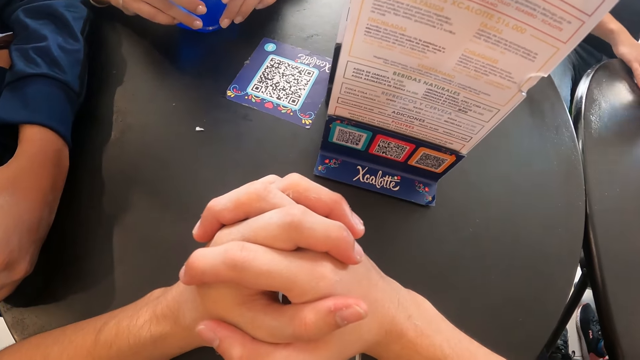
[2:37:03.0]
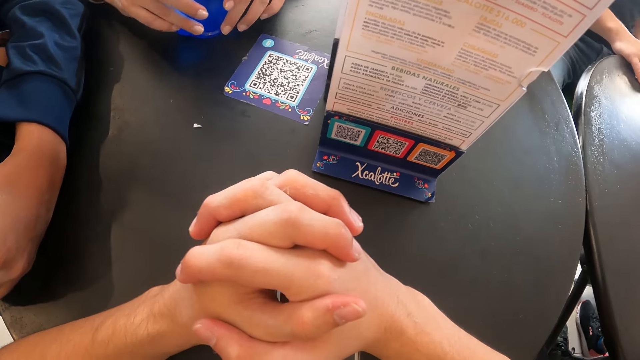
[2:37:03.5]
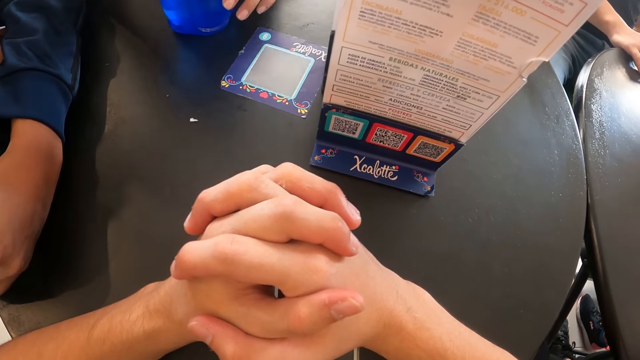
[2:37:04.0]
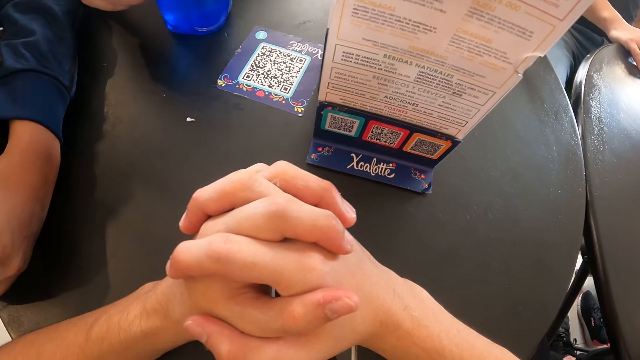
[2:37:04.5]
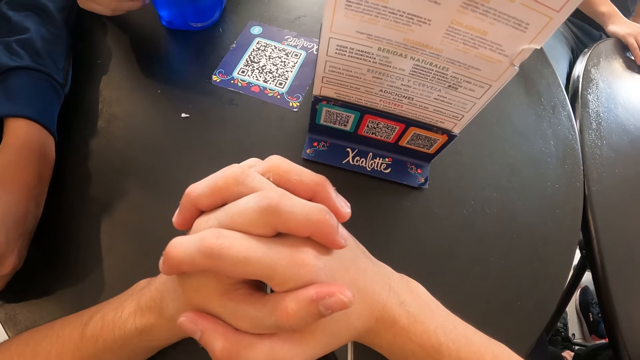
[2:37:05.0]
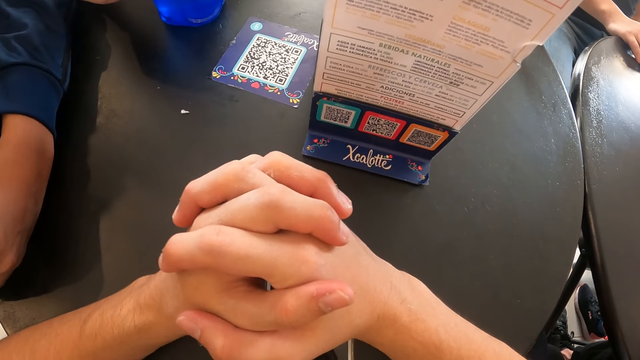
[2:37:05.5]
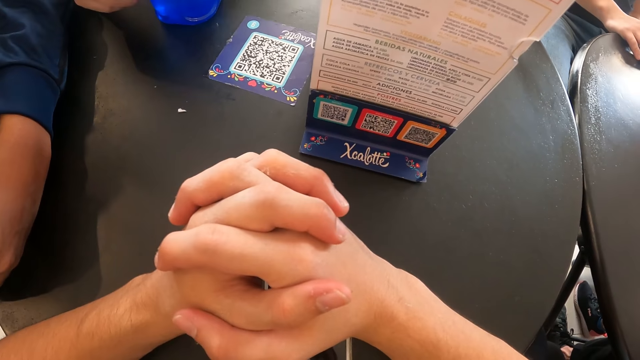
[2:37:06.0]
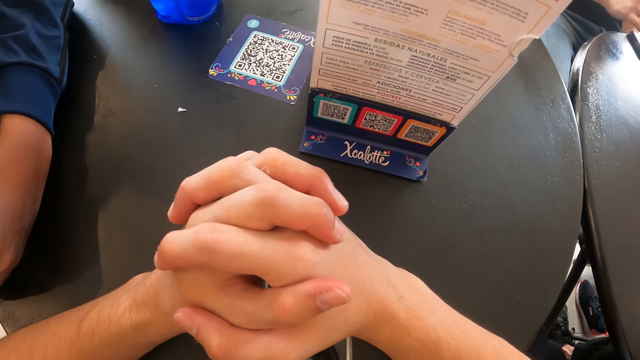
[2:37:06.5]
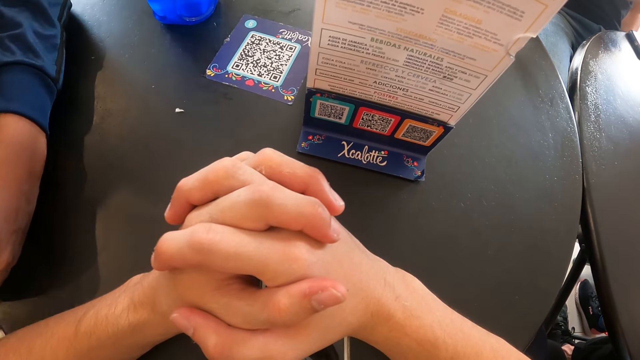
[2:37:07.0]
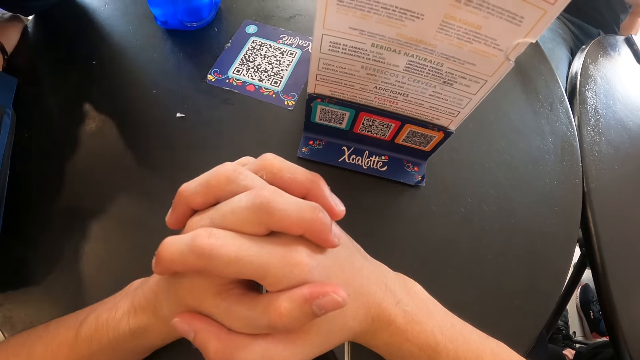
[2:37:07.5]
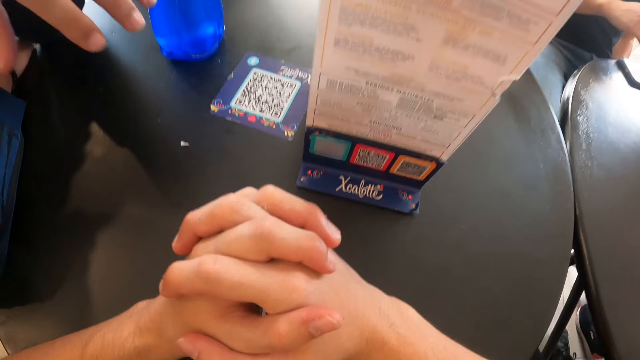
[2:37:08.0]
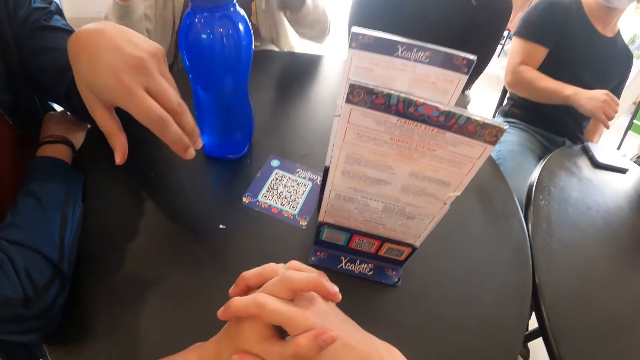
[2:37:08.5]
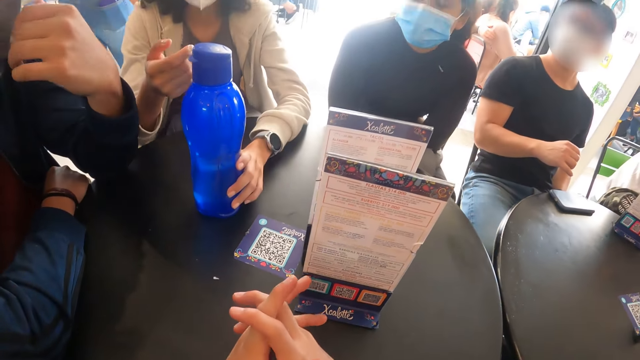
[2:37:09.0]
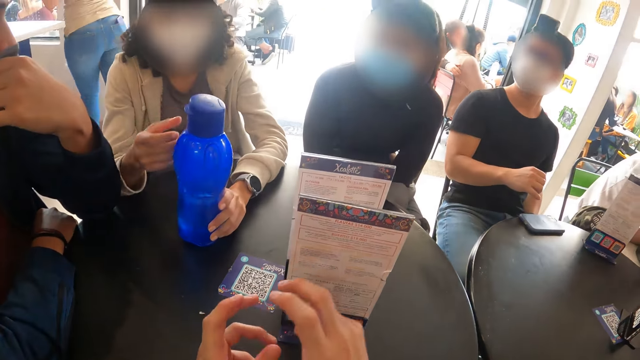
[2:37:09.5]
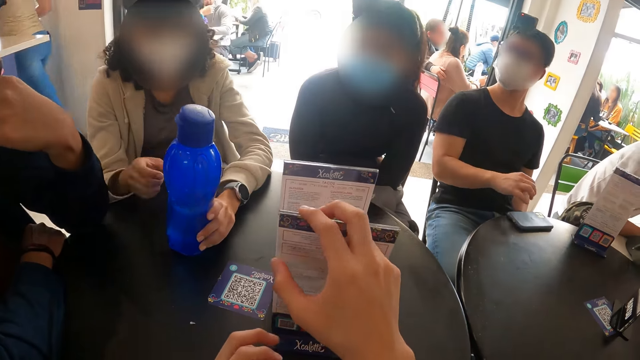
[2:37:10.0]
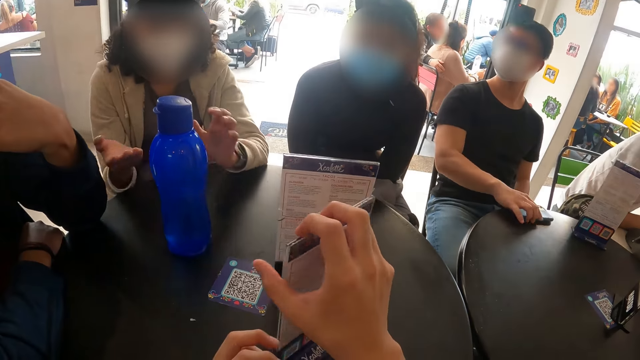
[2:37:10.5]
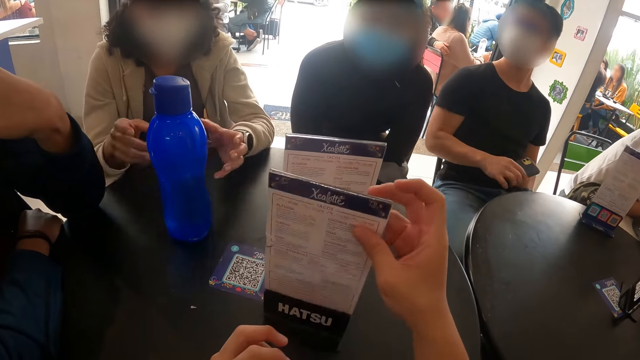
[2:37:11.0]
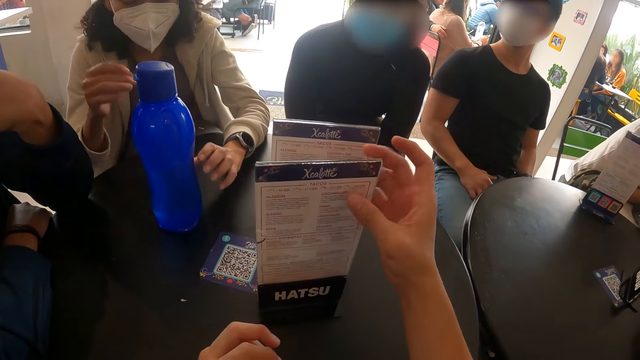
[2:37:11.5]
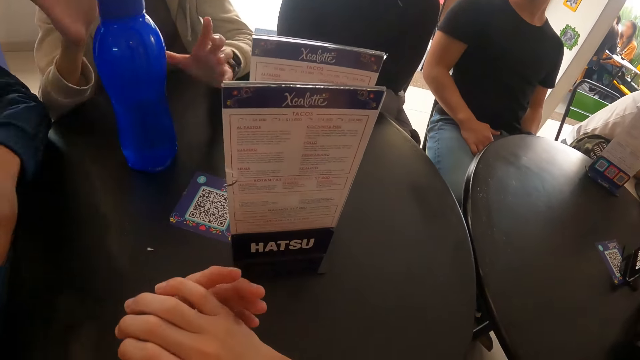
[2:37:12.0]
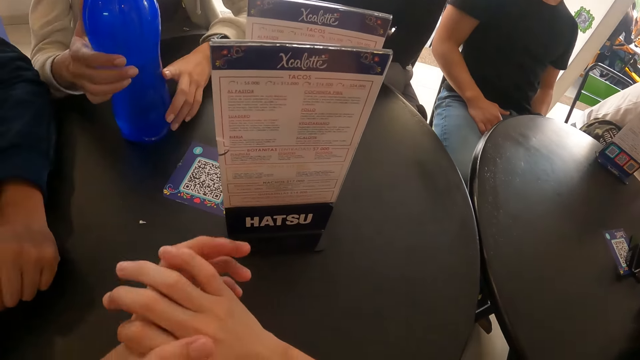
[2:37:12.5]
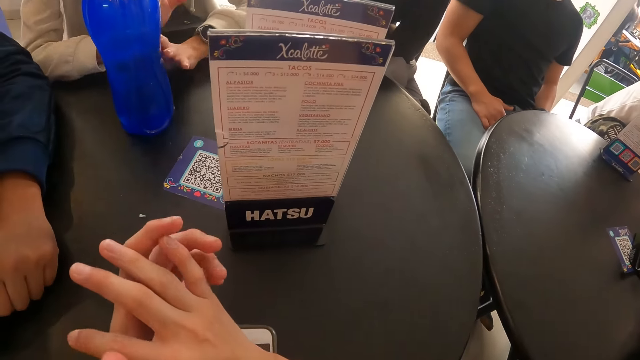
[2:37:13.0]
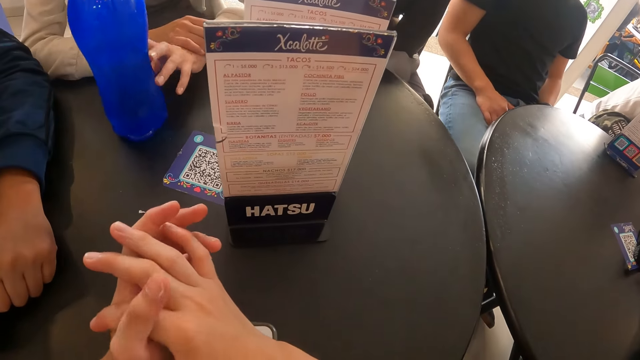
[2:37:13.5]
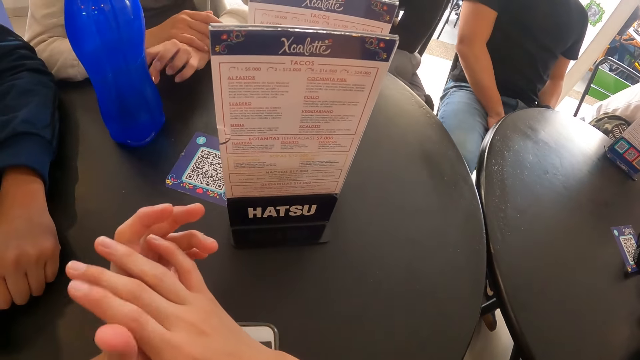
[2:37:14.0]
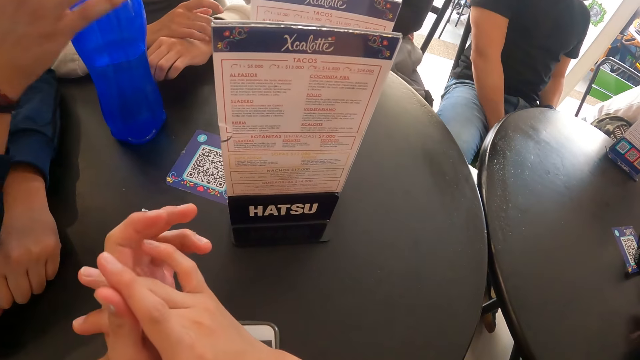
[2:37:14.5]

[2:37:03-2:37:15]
The camera wearer turns the menu on the table with her right hand. The woman converses with the man.

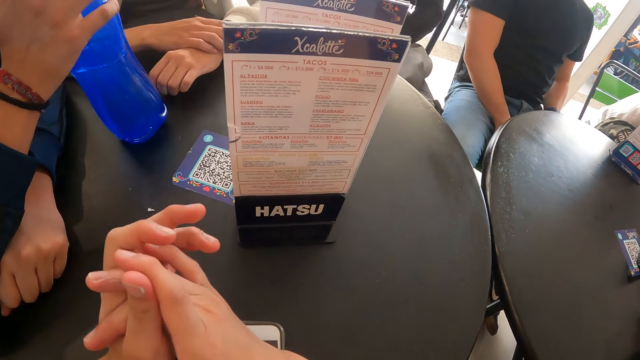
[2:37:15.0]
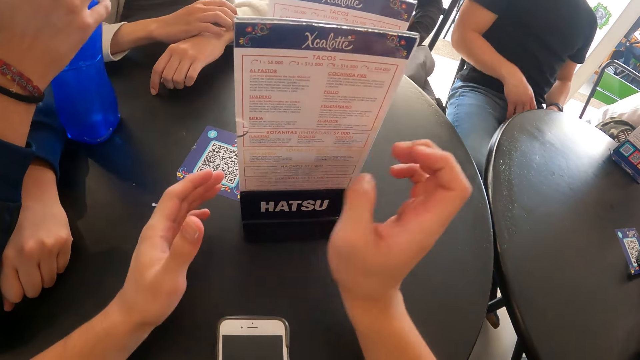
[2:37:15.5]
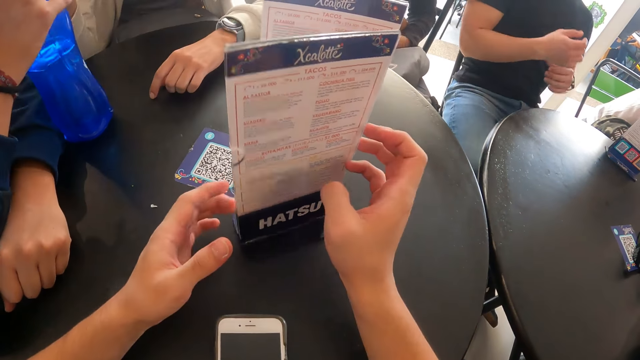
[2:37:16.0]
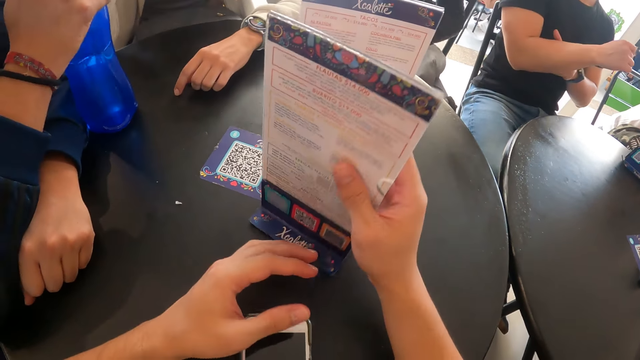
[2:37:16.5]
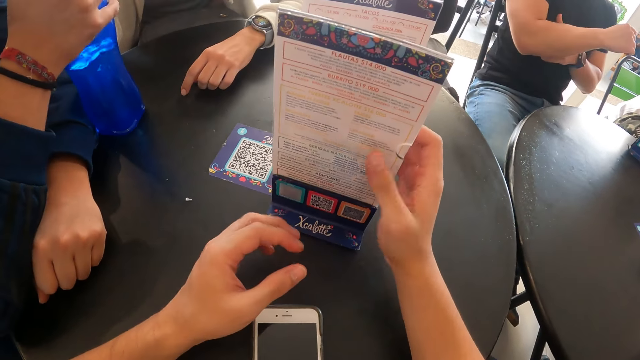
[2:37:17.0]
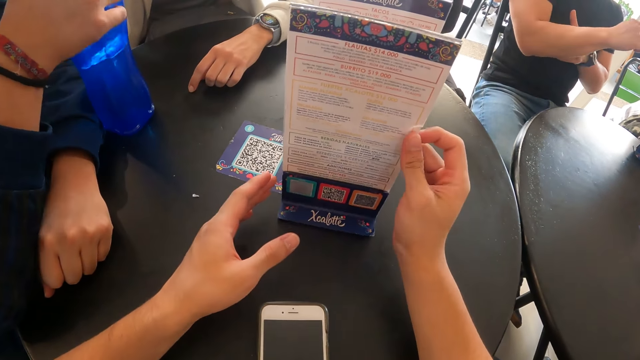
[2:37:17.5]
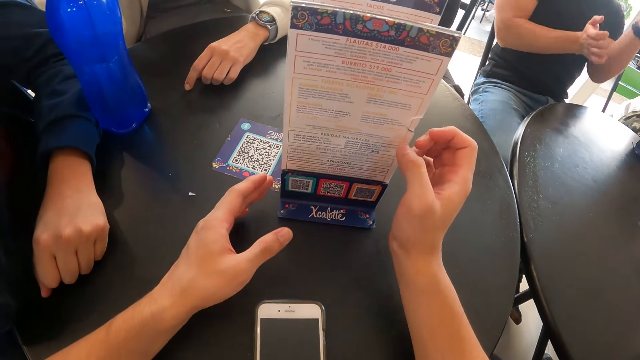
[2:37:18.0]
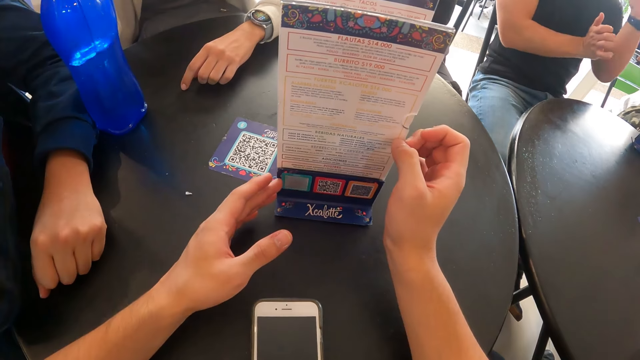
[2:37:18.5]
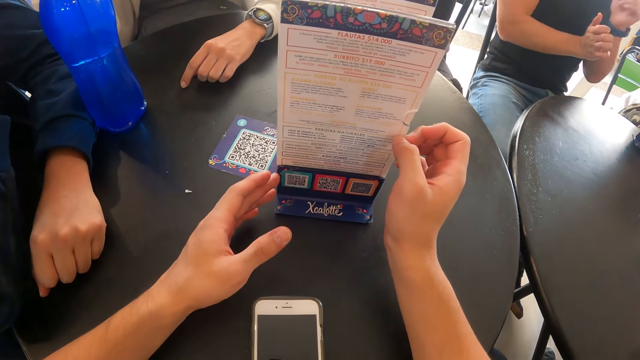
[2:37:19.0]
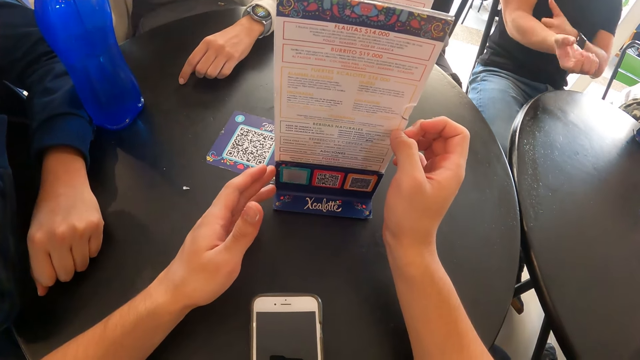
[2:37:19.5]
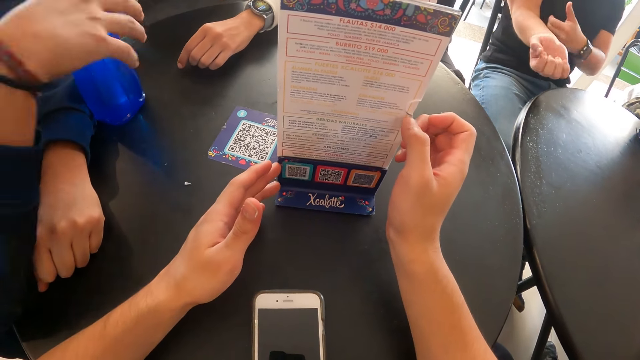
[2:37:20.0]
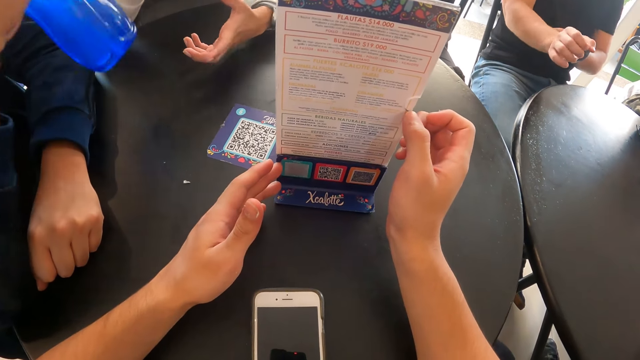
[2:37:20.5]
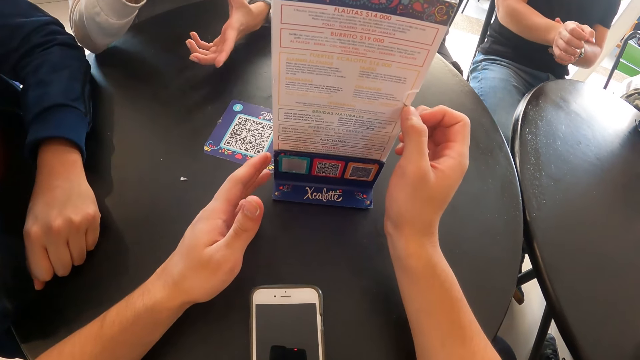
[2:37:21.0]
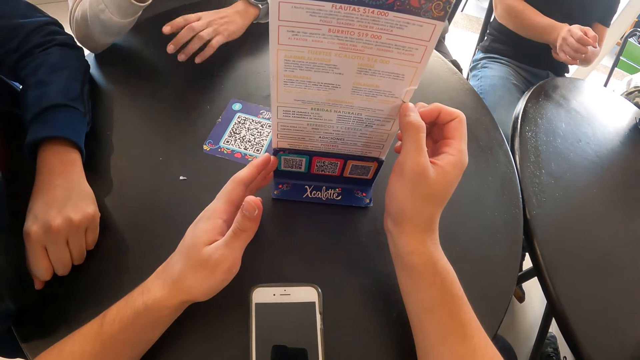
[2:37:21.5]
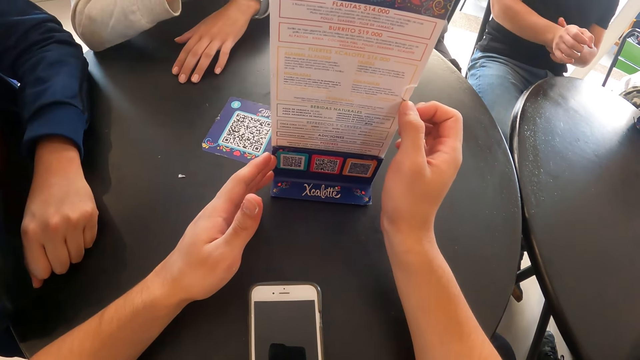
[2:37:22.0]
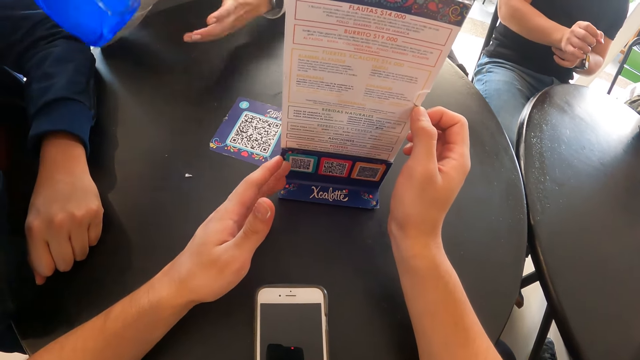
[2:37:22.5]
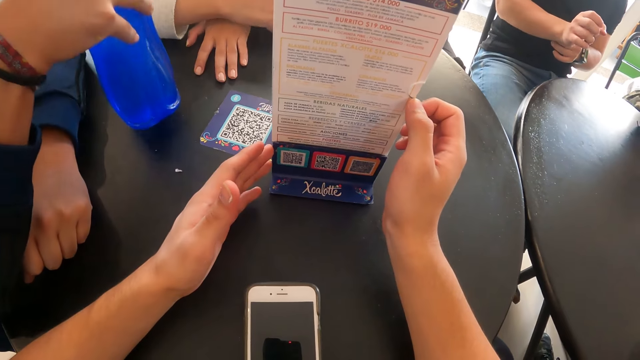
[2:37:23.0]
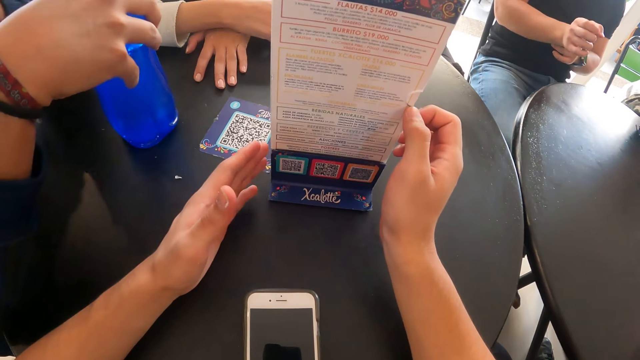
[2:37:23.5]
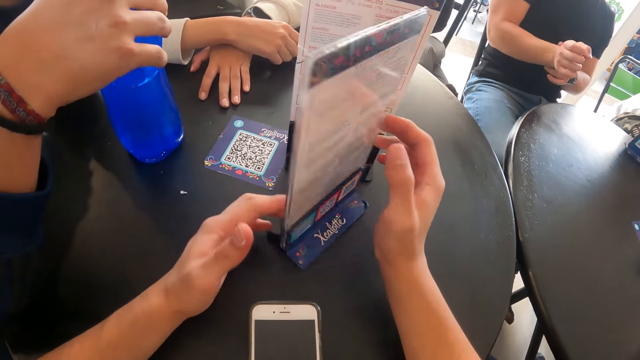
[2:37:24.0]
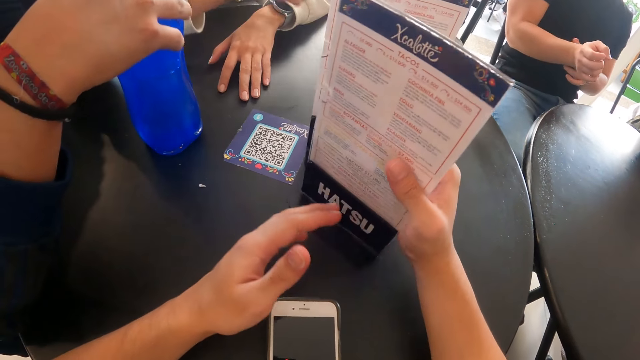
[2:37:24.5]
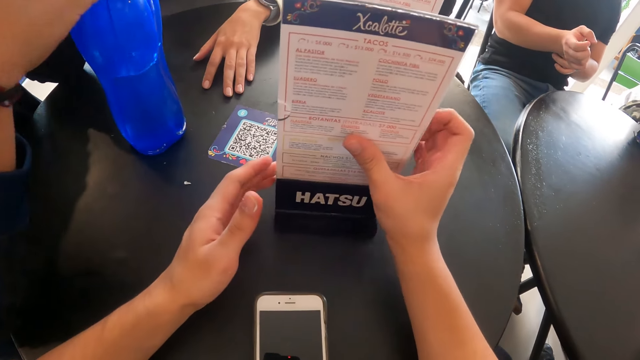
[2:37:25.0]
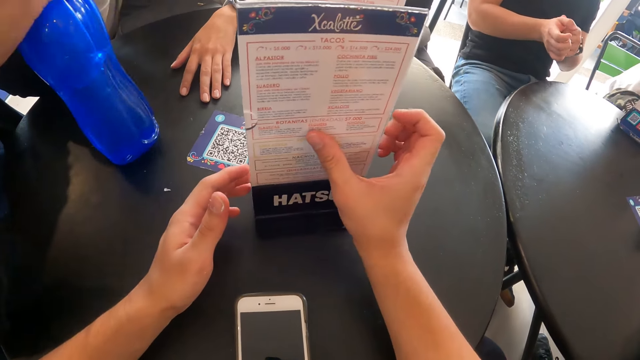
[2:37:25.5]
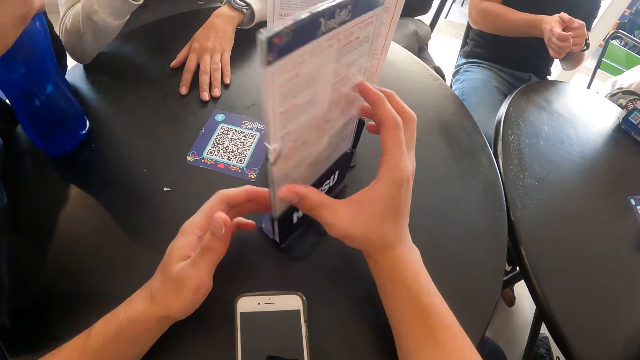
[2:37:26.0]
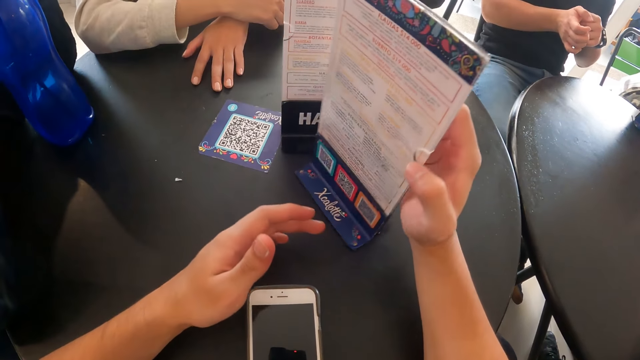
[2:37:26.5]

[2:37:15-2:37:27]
The camera wearer turns the menu on the table with her right hand. The man moves the water bottle on the table with his right hand. The man picks up the water bottle from the table with his right hand. The man drops the water bottle on the table with his right hand. The camera wearer turns the menu on the table with her right hand. She holds the menu.
